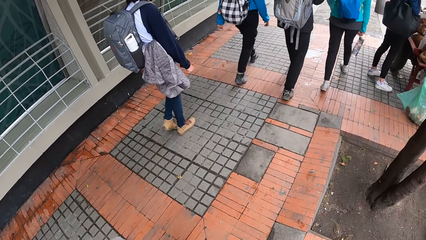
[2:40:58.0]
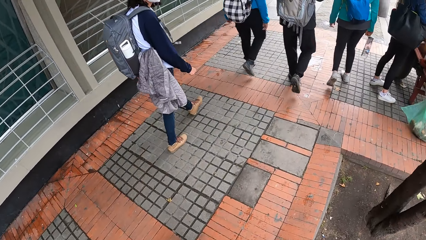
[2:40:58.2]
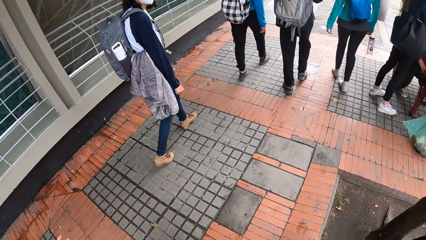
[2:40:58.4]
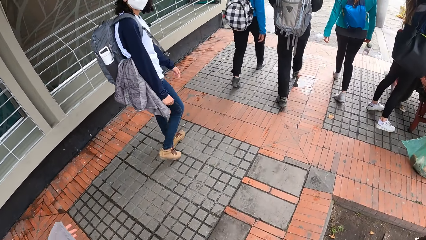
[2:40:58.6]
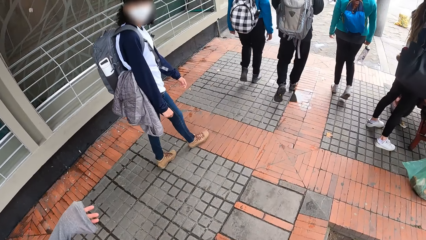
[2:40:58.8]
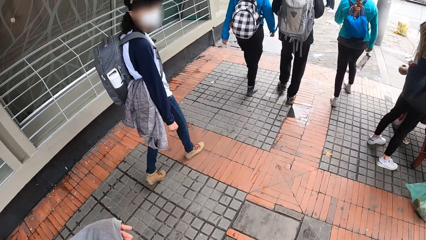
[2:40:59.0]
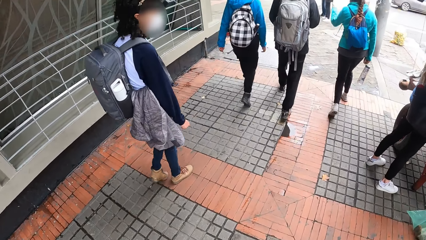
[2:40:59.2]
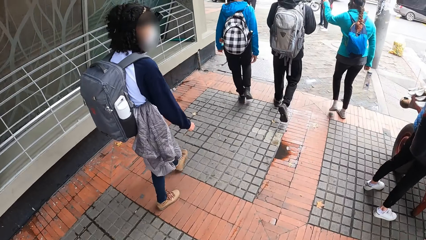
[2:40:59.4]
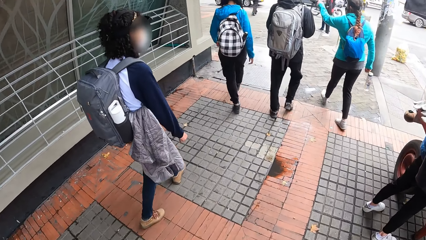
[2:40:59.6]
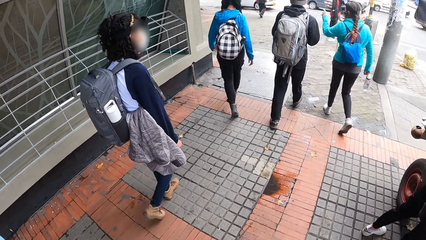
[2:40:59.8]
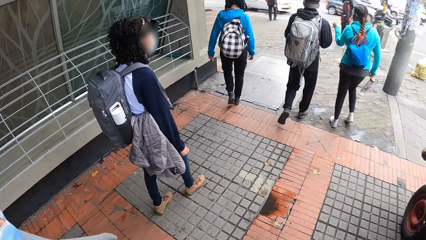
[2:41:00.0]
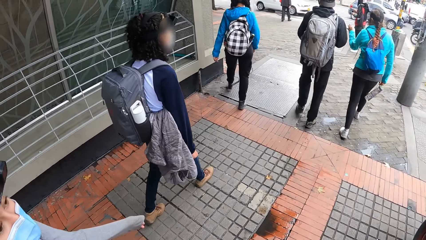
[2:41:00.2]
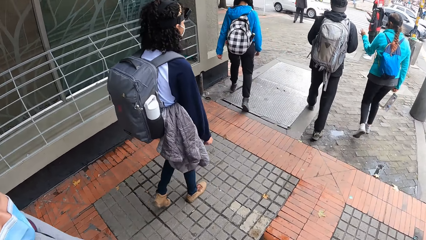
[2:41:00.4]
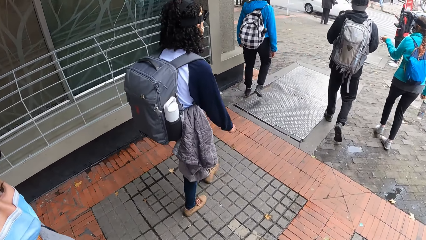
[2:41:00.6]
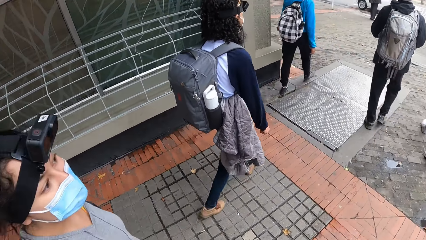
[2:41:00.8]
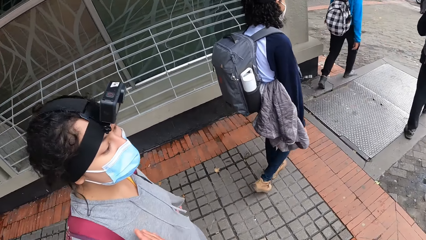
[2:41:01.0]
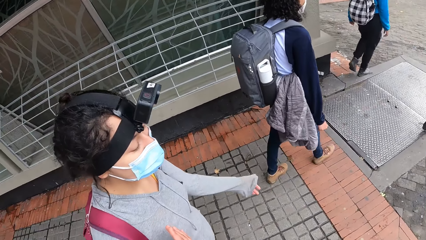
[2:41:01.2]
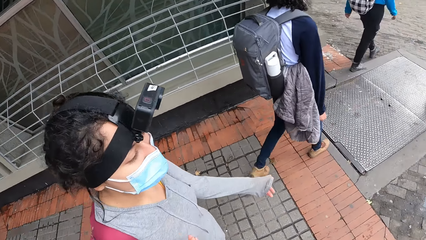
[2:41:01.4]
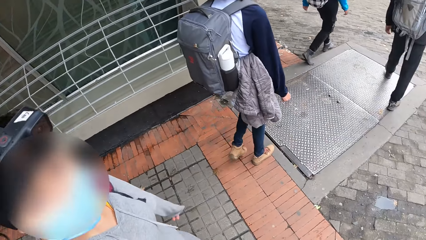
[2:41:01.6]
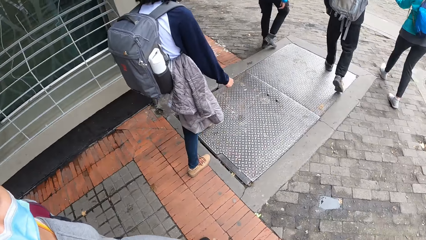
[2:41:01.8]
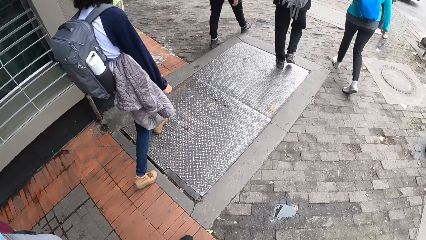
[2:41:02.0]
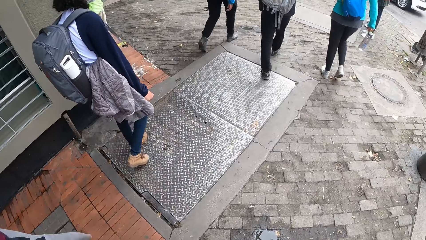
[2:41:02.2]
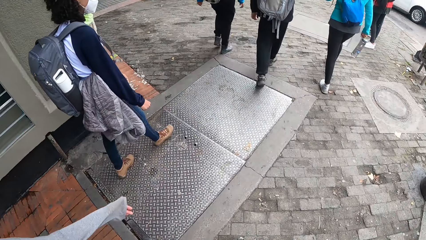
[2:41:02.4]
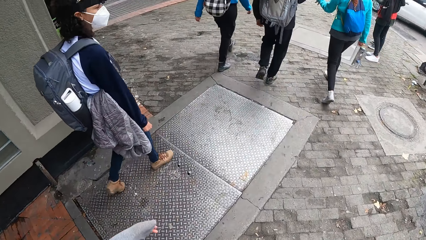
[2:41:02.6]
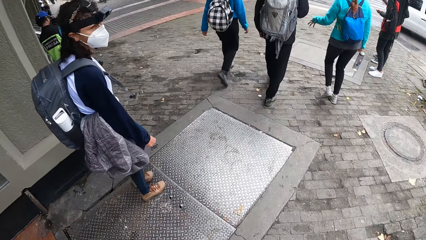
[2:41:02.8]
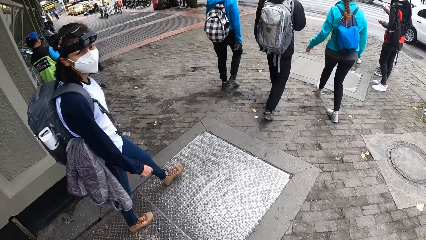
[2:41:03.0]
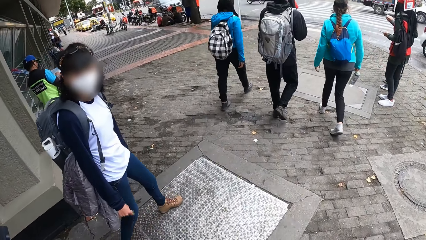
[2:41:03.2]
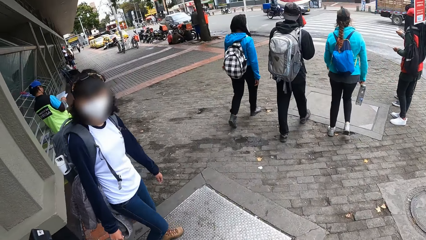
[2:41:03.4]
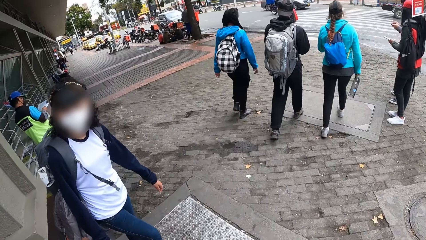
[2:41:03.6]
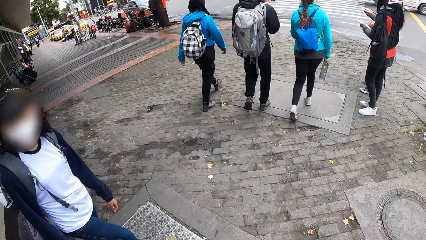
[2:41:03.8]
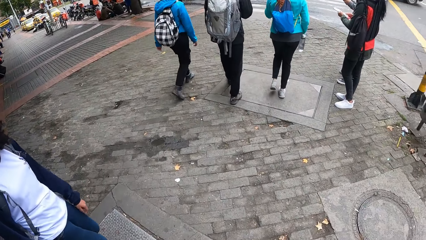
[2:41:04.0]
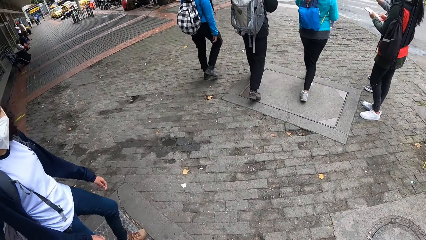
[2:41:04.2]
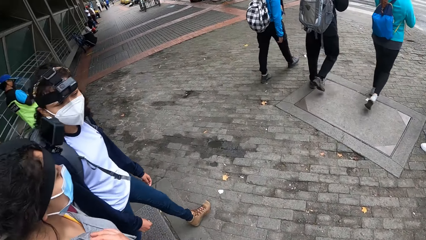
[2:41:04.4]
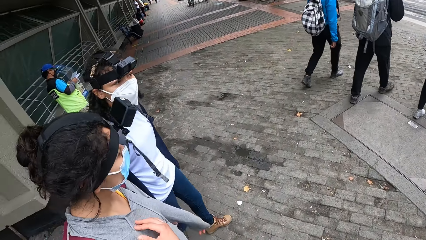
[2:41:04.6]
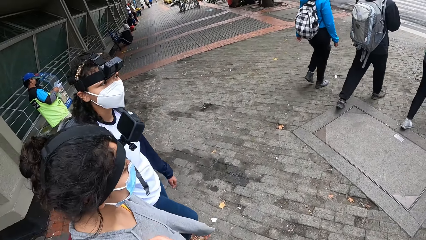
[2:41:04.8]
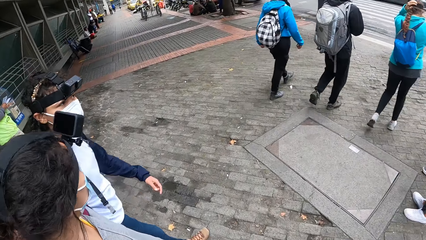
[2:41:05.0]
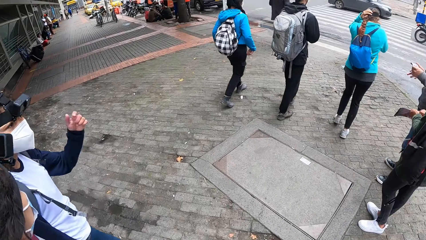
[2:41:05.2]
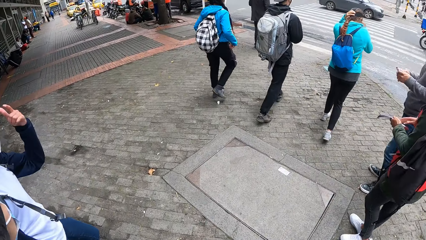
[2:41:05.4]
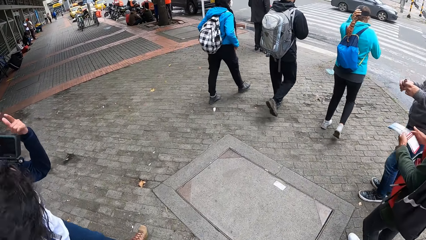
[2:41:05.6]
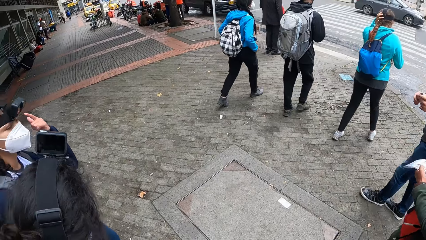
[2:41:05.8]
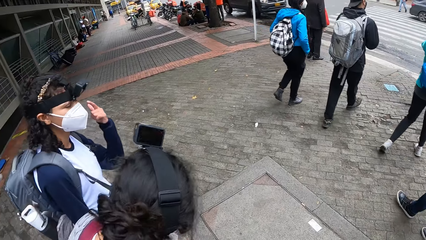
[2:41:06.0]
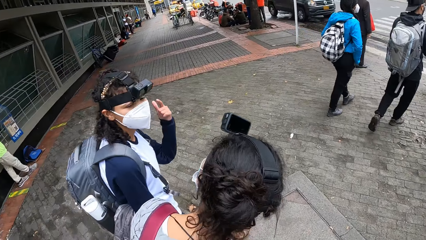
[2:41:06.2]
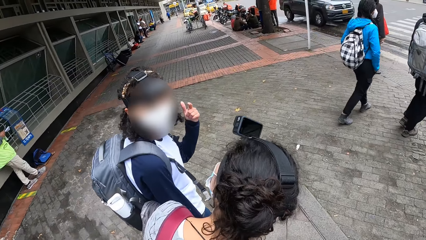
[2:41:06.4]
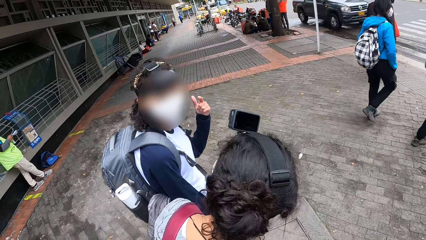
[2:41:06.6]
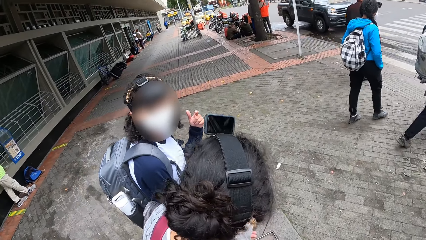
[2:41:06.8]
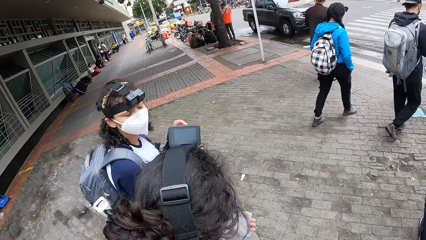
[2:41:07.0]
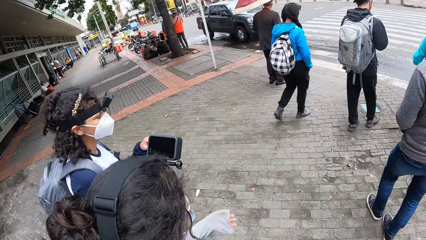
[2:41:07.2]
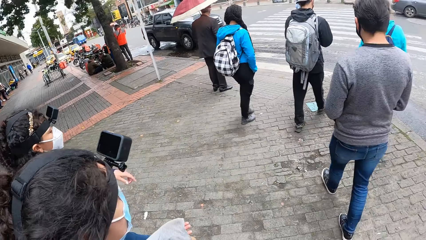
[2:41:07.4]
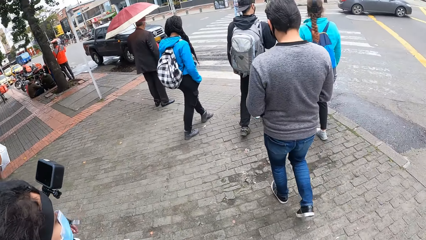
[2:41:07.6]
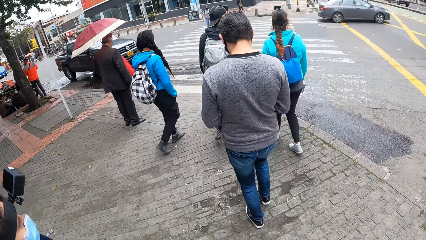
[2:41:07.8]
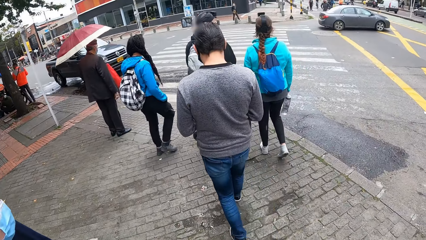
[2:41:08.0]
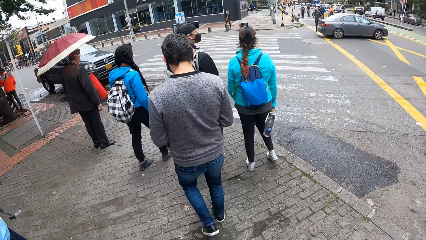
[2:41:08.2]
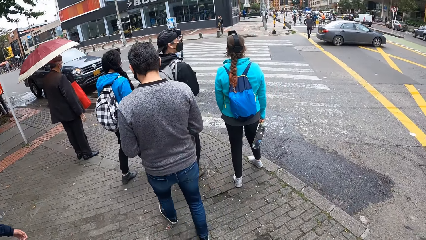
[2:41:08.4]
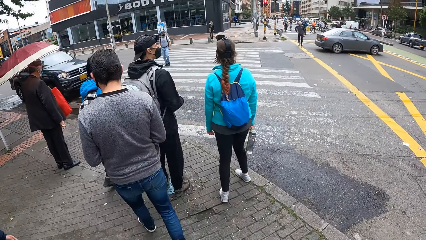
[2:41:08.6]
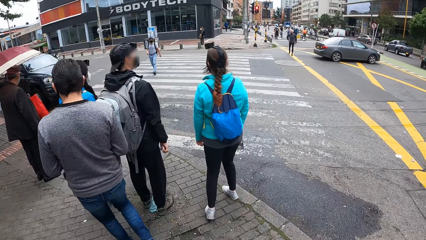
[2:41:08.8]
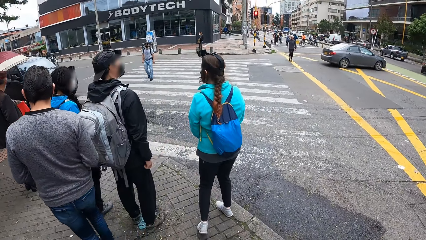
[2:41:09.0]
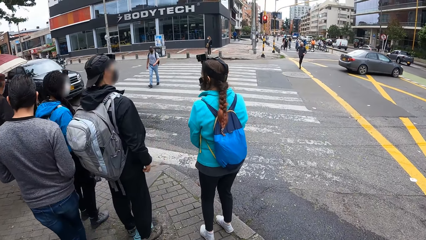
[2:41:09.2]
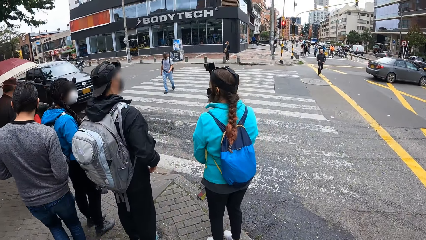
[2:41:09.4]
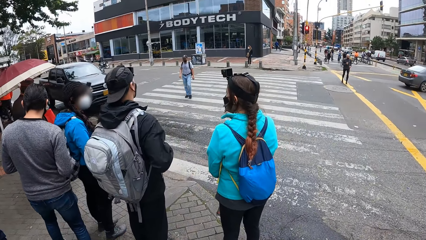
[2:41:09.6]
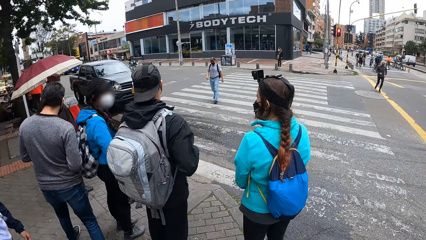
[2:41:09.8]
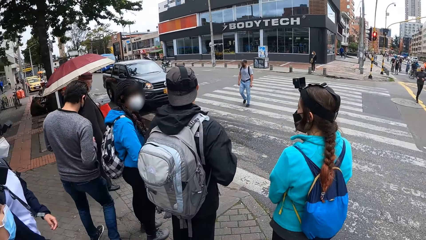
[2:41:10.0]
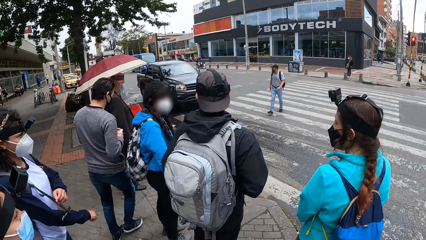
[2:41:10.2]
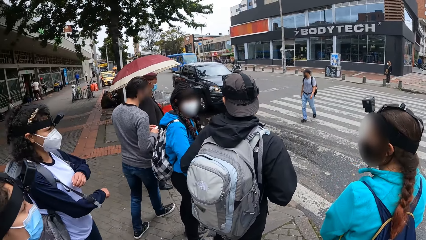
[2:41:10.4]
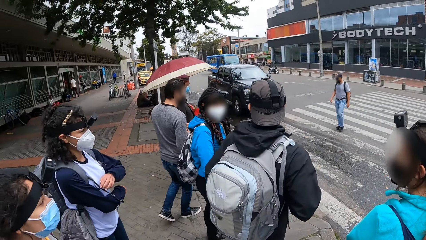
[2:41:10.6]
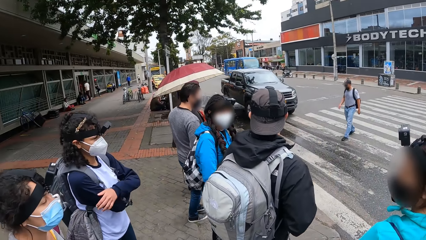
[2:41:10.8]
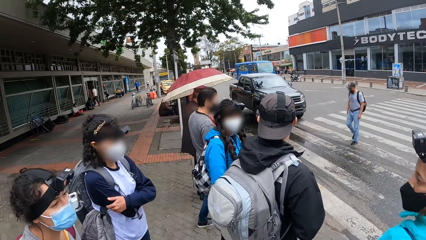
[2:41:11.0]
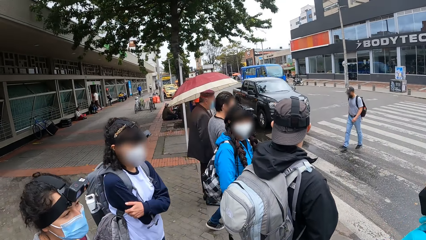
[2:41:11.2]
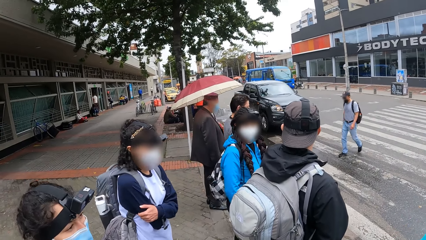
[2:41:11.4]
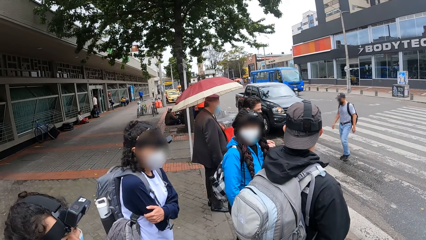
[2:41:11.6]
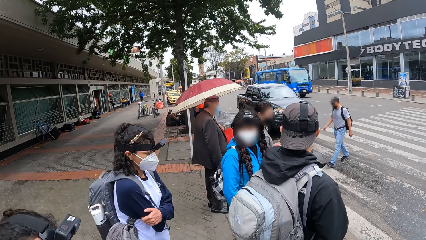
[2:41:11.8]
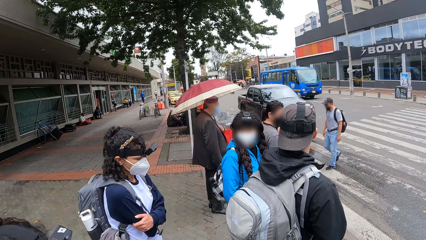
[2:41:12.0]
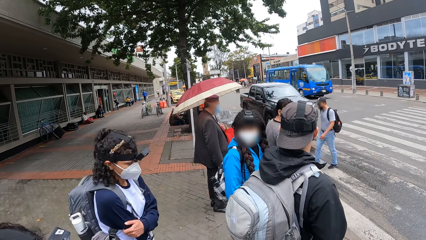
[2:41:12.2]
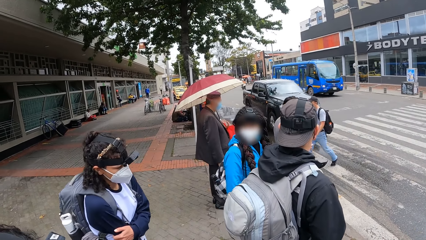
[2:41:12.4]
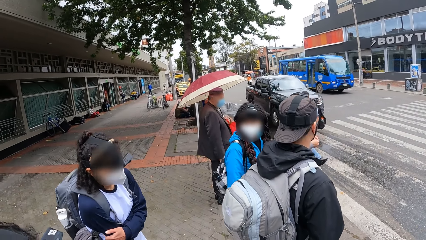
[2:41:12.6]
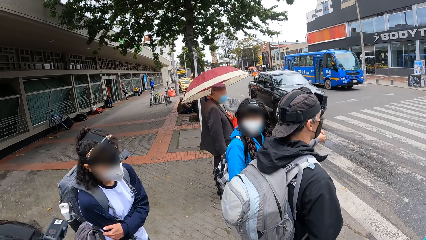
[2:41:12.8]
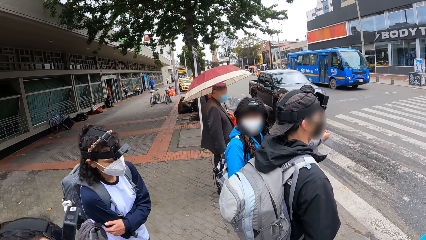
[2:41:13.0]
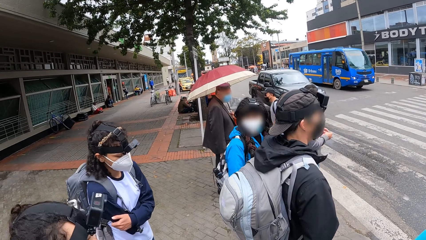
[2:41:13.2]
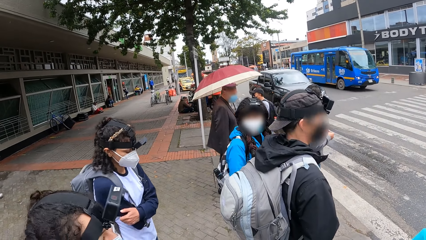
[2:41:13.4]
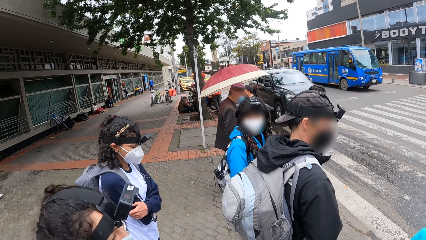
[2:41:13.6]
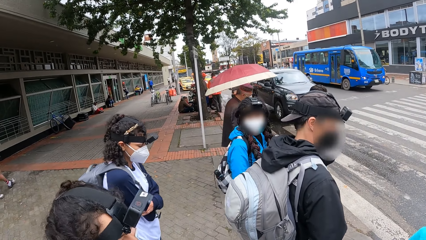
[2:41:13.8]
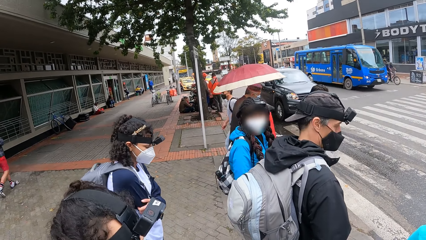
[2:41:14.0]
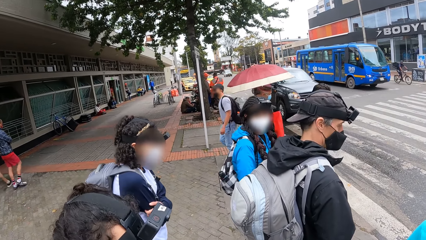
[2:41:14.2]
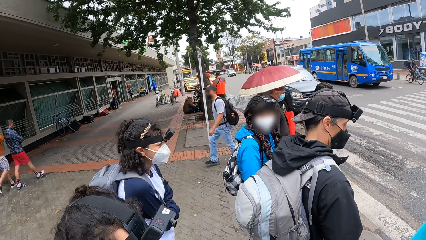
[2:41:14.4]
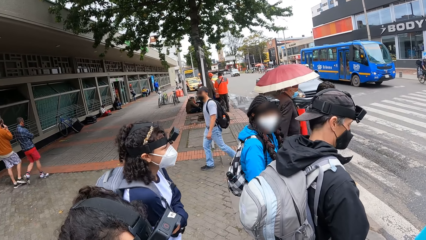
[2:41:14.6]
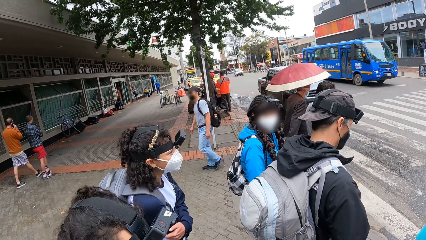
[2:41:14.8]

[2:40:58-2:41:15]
A lady points in the other direction. Another lady lifts a hand.
